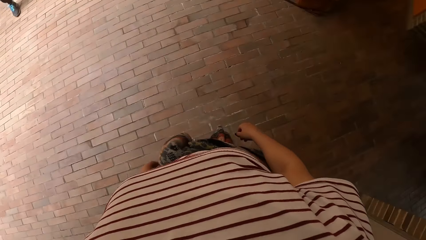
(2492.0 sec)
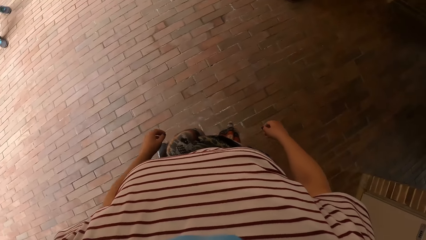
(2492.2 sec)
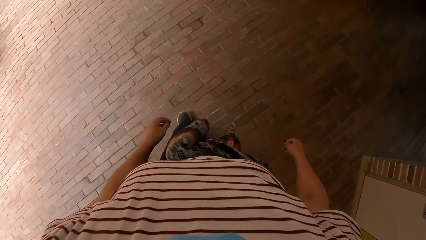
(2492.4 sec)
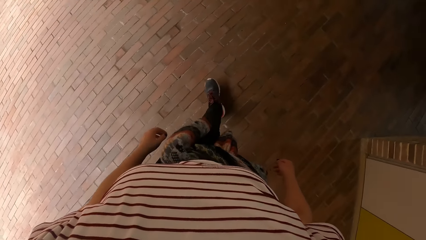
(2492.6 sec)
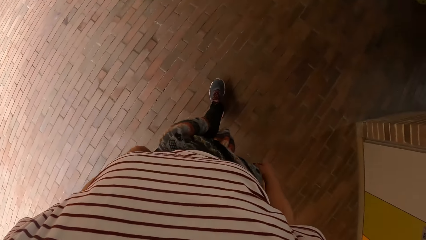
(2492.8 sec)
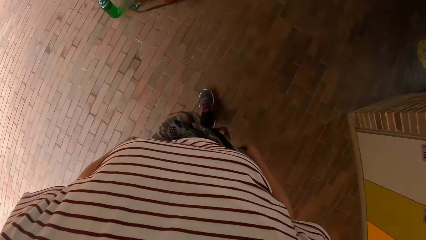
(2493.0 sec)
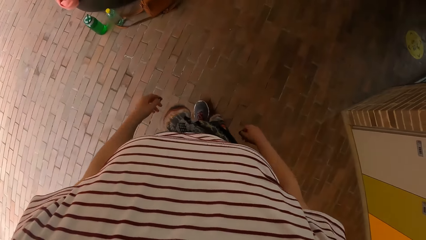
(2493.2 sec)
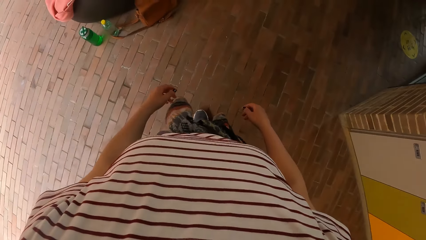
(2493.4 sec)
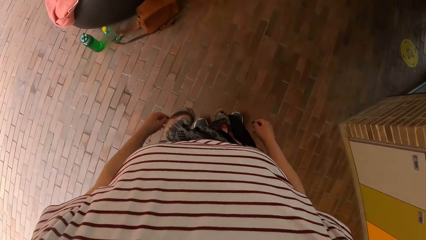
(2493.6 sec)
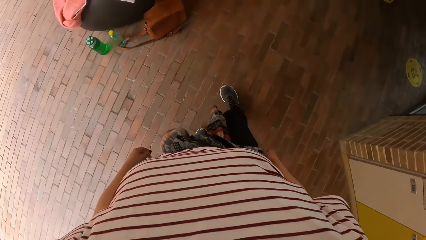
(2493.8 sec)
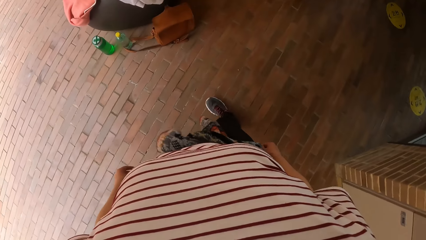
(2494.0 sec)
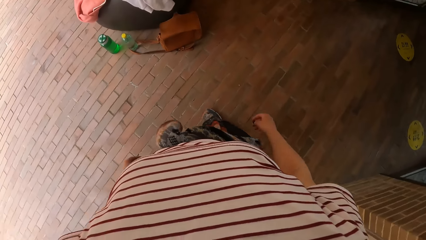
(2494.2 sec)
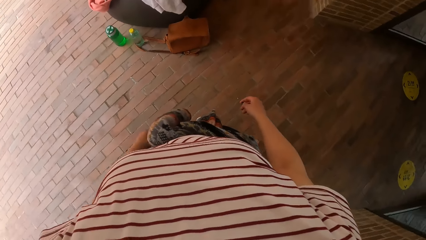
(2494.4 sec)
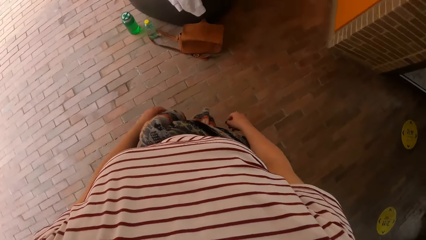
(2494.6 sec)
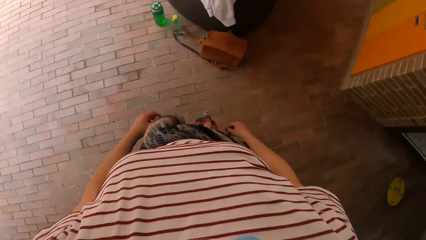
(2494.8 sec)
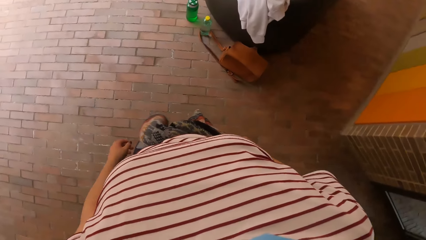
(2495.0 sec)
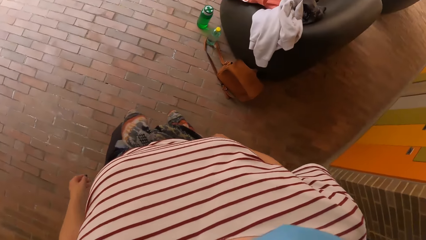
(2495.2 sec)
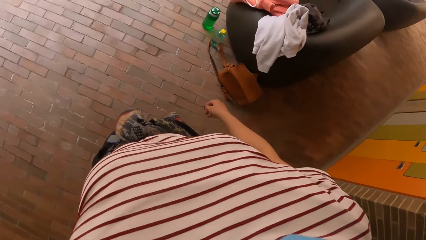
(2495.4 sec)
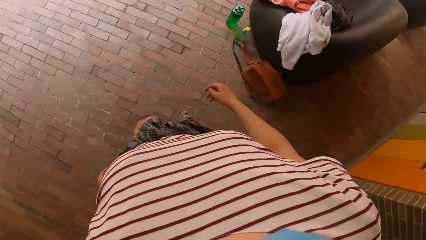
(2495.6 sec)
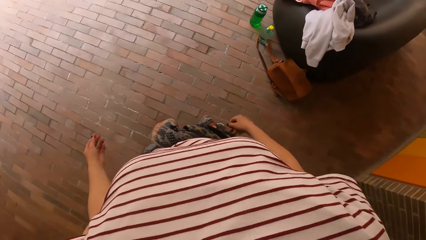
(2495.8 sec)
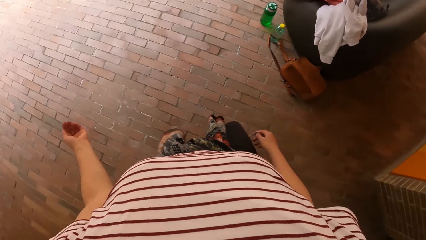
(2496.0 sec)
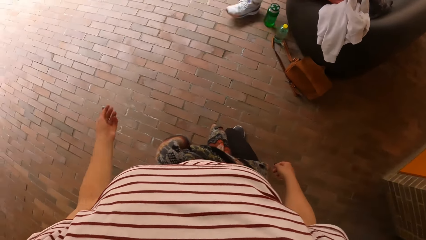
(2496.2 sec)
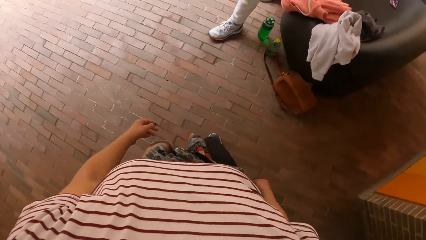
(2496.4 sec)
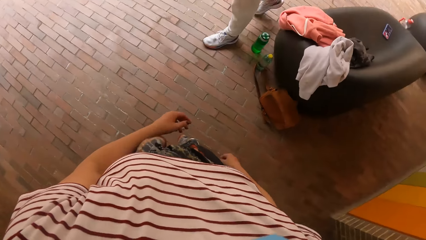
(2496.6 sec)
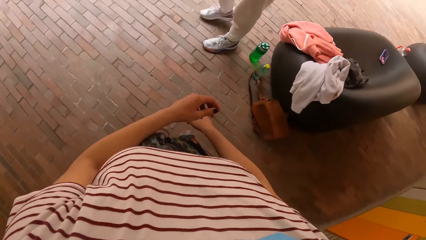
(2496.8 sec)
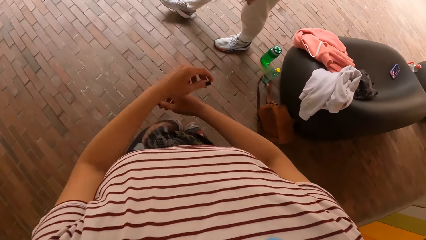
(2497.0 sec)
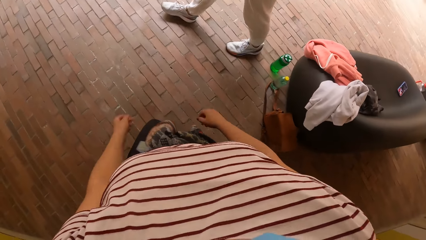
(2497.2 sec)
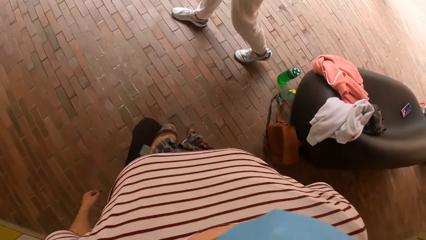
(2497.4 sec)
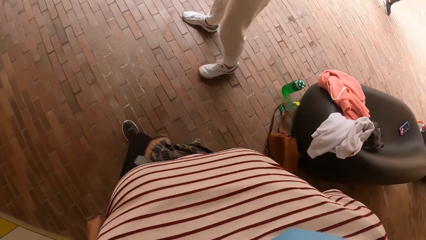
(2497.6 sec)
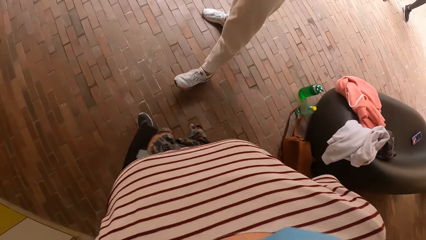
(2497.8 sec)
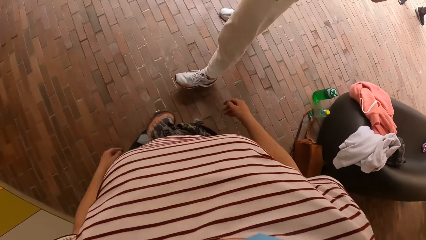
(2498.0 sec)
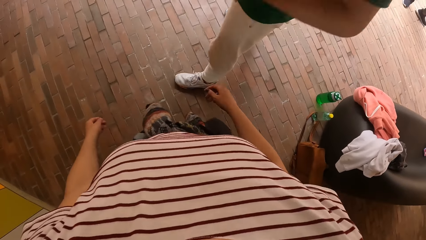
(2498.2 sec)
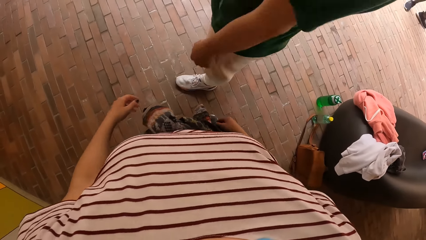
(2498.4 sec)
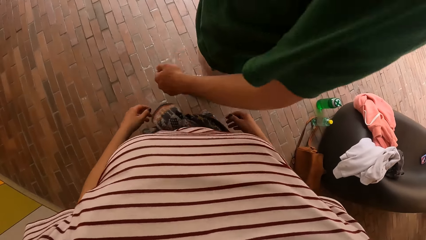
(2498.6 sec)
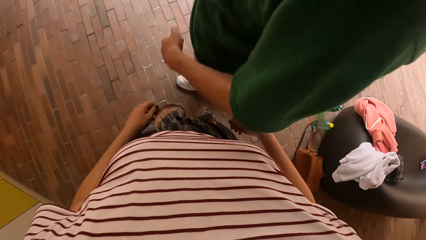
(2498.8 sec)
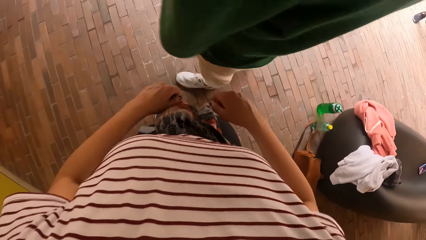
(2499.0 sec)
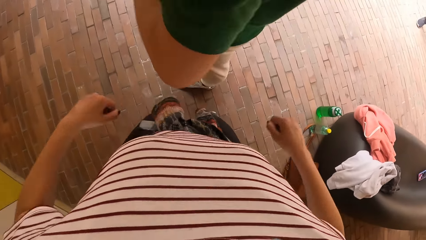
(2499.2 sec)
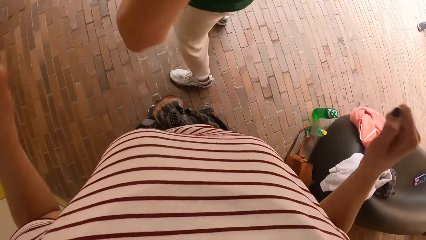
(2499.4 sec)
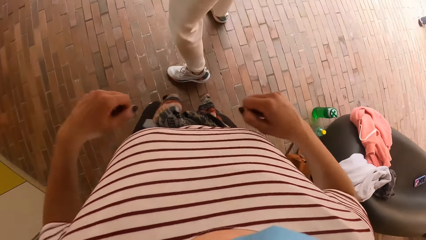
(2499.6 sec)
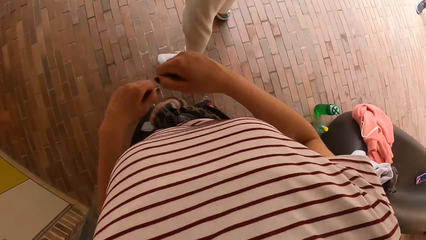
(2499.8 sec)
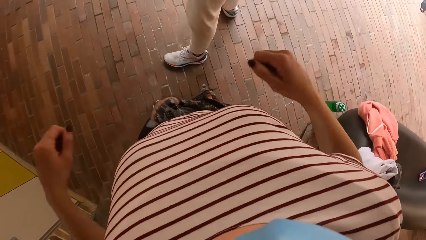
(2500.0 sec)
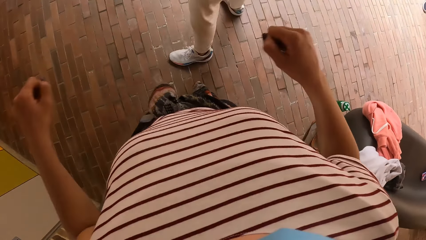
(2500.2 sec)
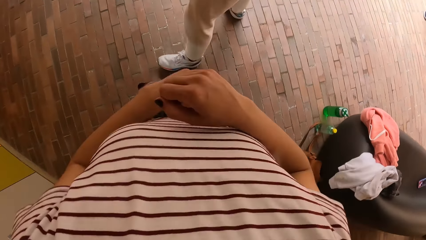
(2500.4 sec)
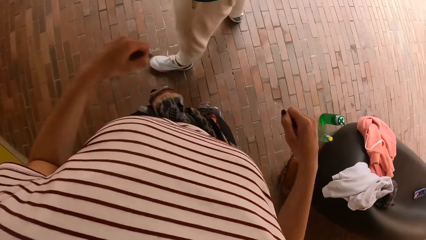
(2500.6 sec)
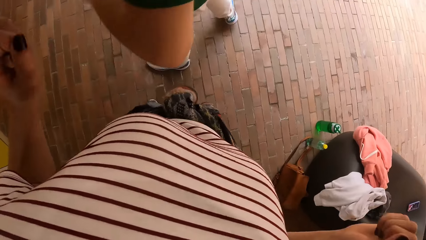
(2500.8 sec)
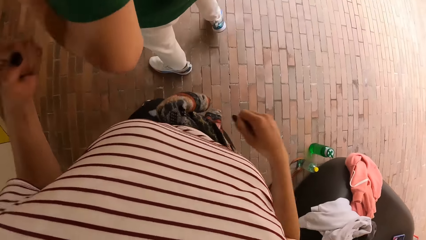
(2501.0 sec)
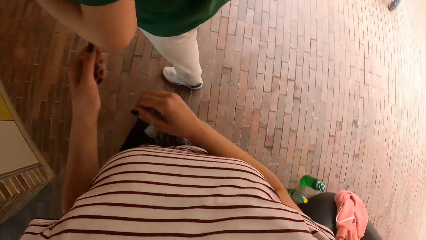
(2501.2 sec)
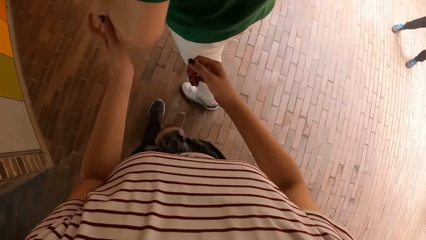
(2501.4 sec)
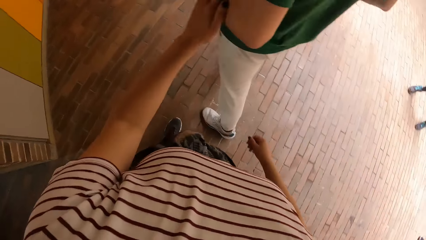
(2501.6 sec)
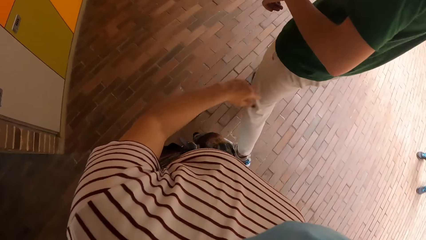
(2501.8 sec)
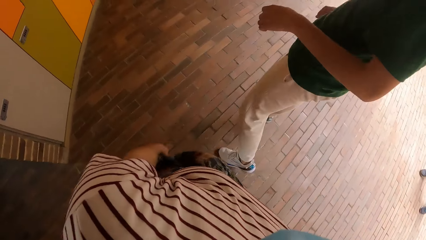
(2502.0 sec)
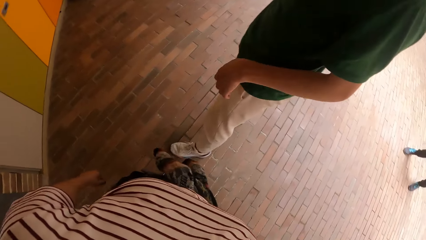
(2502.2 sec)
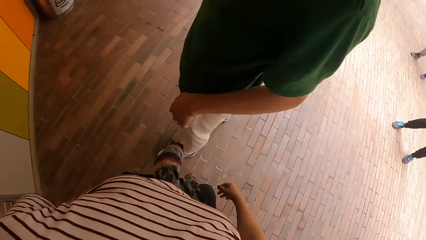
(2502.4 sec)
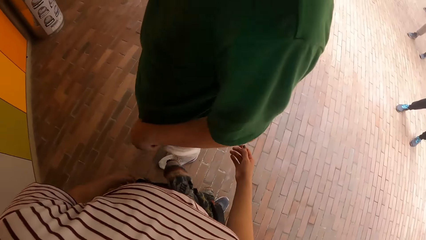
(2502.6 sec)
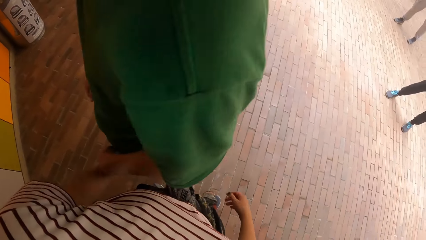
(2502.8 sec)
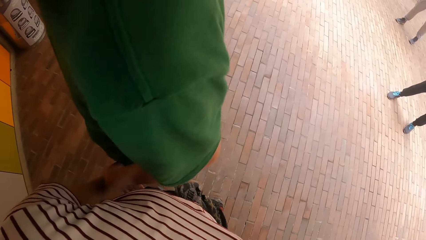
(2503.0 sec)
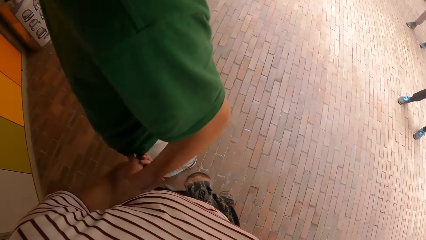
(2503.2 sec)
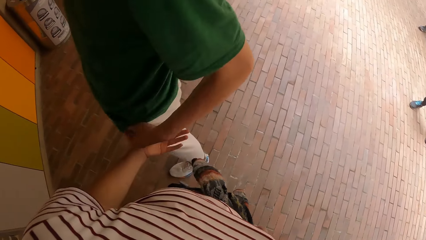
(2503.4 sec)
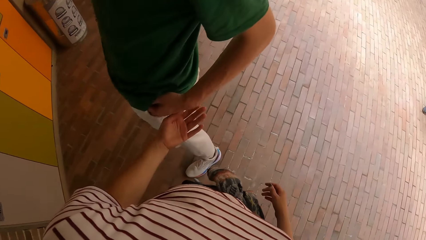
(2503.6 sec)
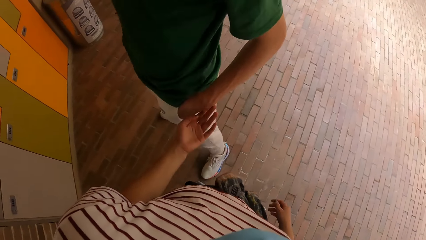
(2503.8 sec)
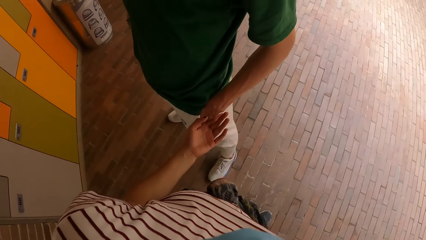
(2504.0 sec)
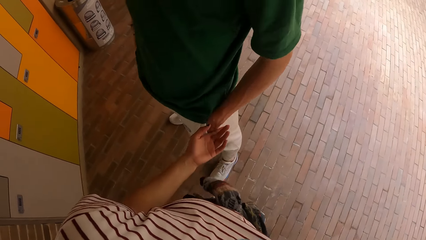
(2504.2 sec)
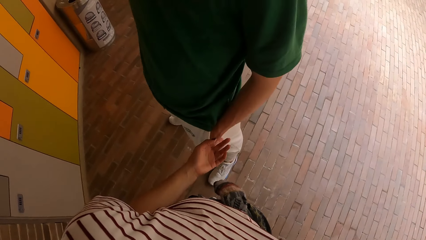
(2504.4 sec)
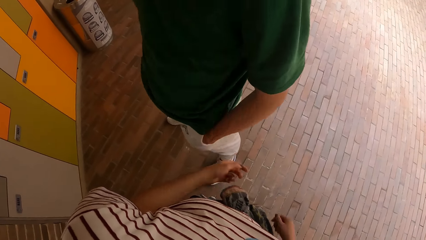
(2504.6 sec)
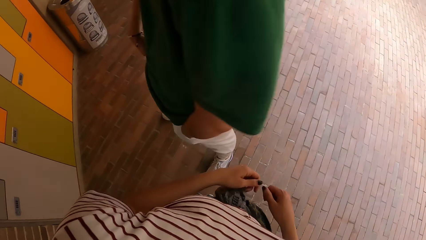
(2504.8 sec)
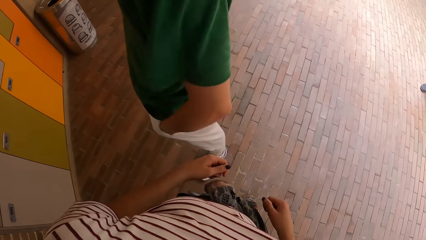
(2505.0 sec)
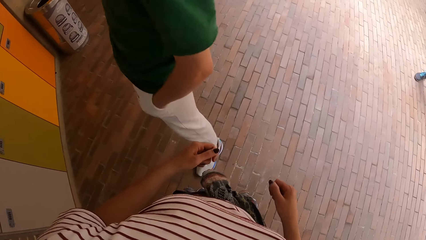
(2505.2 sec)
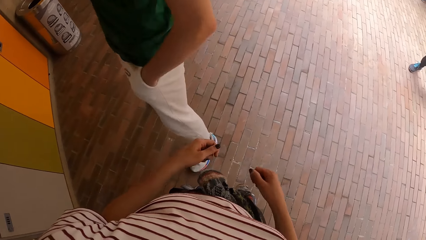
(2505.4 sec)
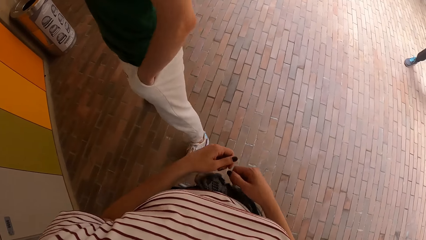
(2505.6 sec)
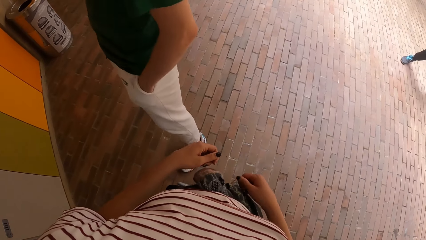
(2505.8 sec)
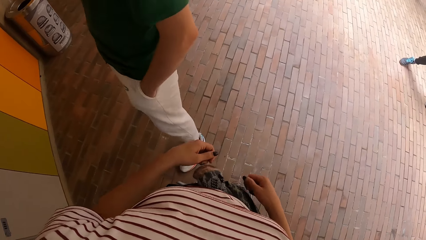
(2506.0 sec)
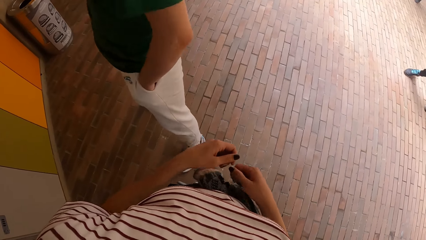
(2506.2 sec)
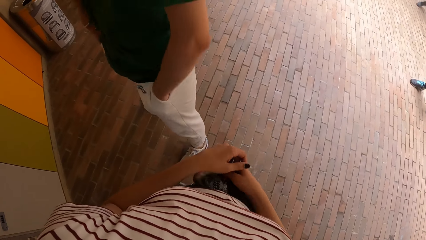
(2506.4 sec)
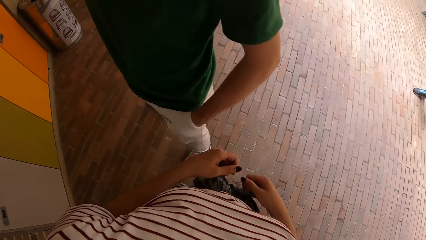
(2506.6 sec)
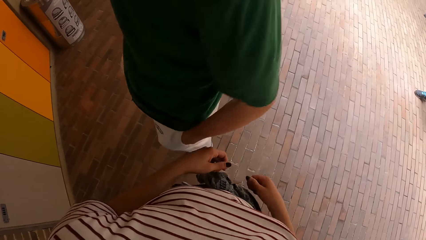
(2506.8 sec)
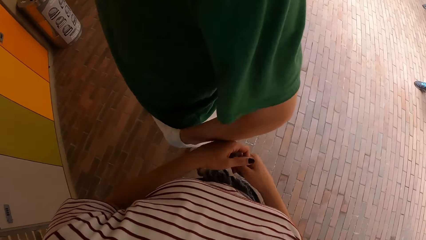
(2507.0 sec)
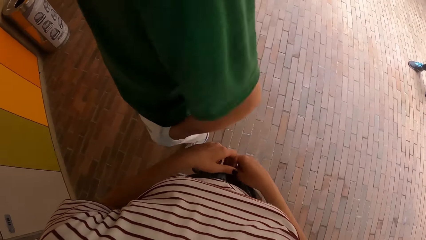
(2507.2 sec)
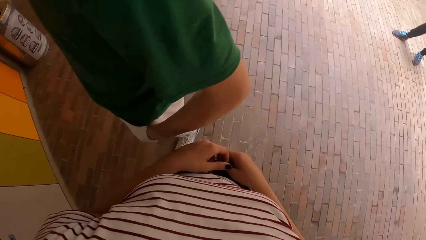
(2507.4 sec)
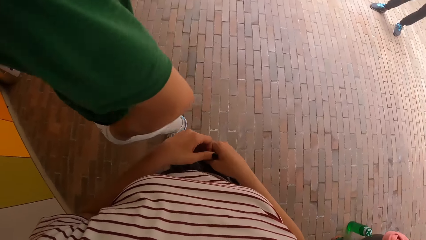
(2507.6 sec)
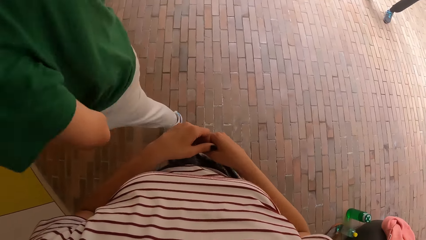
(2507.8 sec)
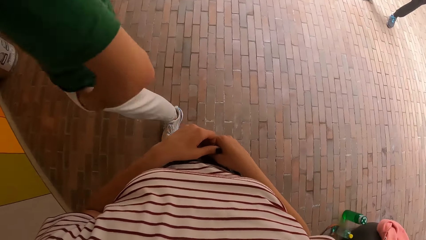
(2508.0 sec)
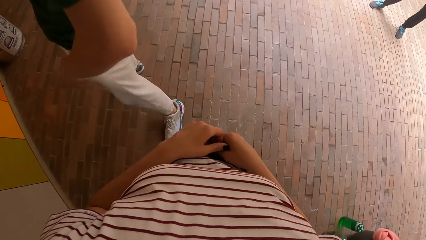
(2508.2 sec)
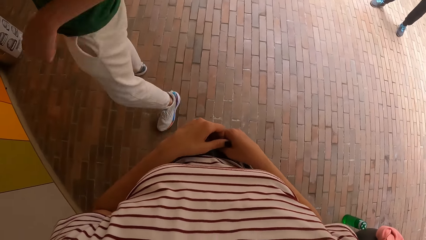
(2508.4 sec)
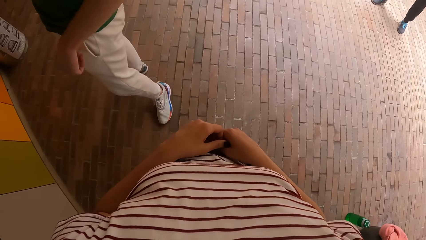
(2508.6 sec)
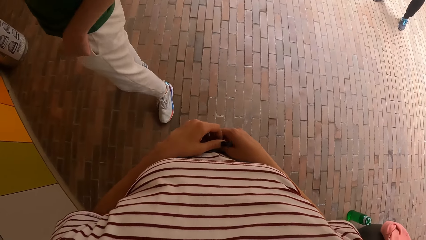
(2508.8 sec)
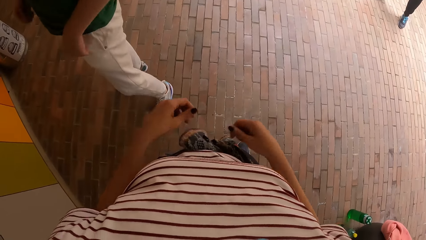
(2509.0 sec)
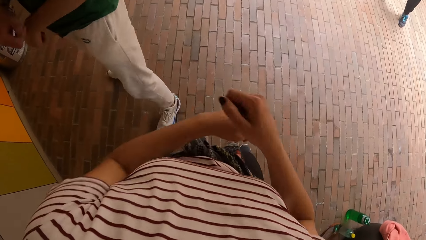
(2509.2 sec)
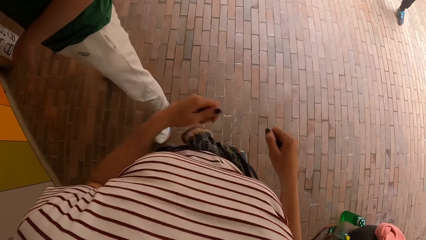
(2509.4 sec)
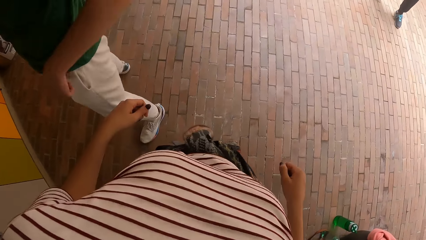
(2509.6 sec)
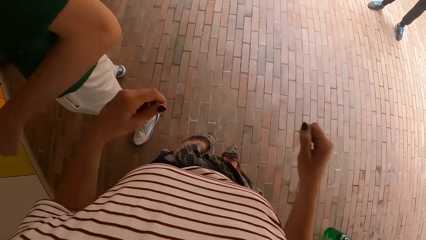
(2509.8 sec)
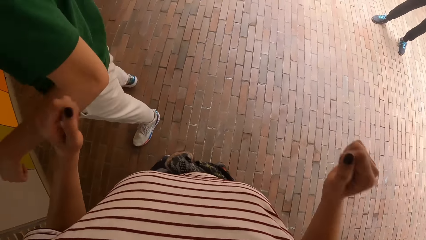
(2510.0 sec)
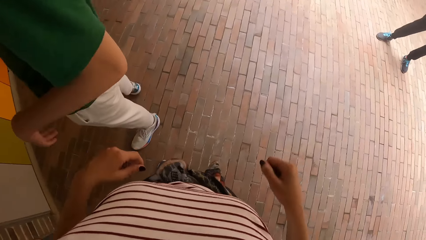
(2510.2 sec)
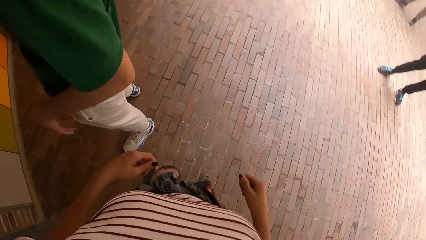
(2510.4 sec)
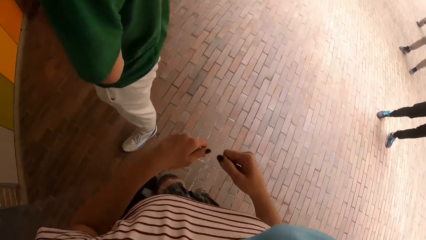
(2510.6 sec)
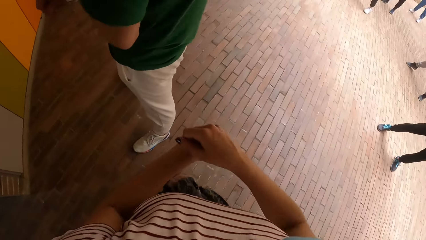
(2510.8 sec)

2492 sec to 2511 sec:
A person walks in the compound. The camera wearer interacts with the person. She dances in the compound. The person dances in the compound and pockets. The camera wearer moves her hands. She dances. The person dances in the compound.
